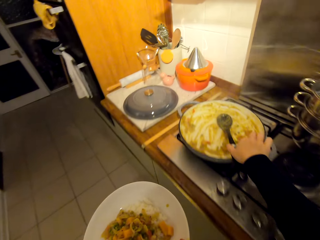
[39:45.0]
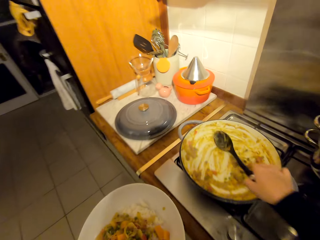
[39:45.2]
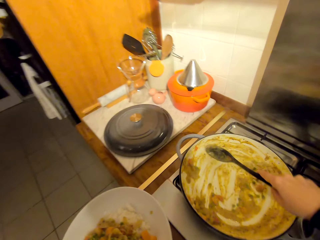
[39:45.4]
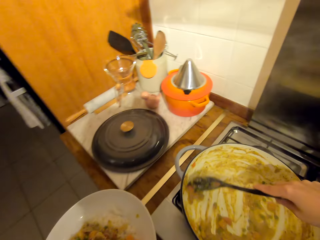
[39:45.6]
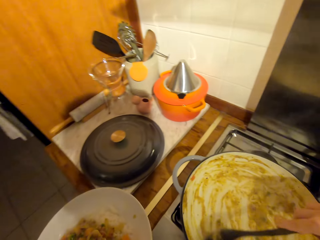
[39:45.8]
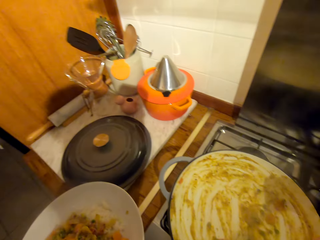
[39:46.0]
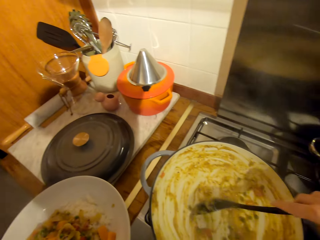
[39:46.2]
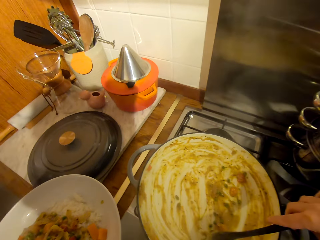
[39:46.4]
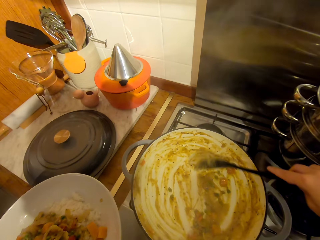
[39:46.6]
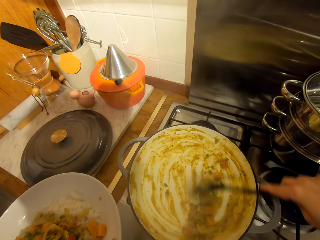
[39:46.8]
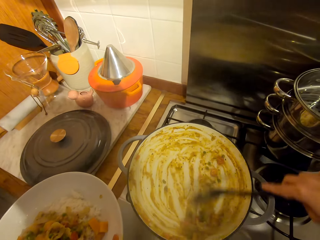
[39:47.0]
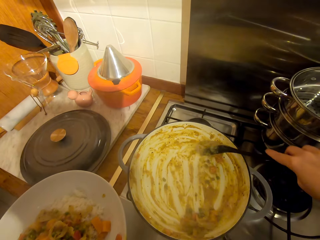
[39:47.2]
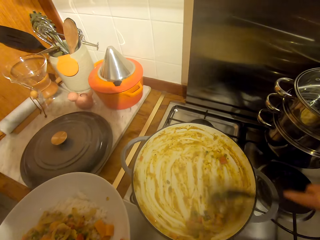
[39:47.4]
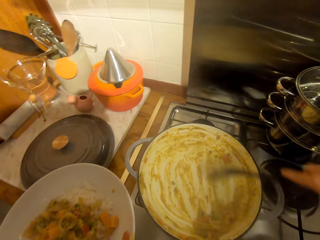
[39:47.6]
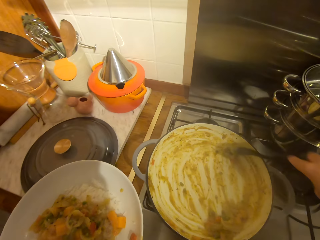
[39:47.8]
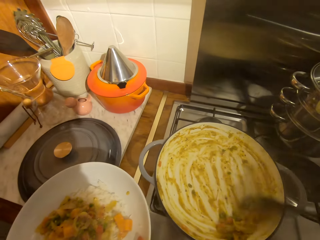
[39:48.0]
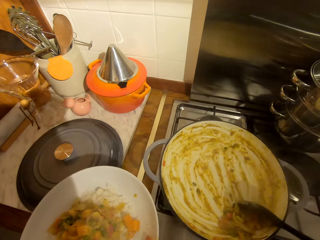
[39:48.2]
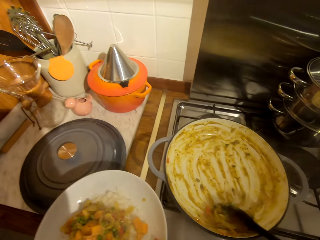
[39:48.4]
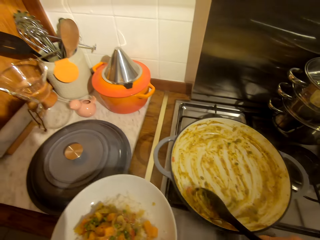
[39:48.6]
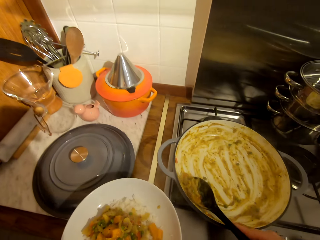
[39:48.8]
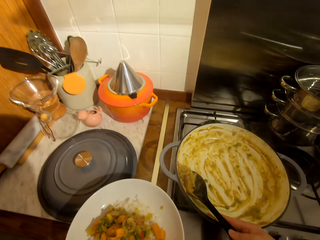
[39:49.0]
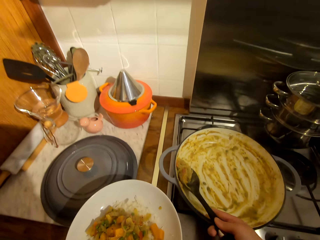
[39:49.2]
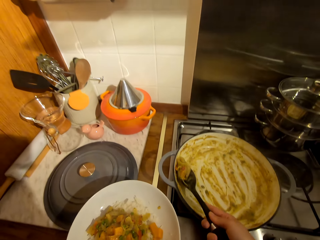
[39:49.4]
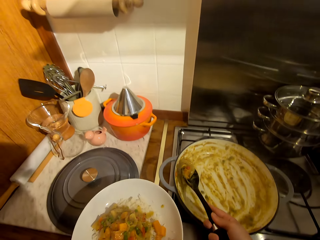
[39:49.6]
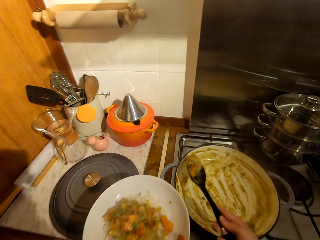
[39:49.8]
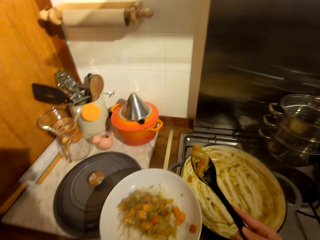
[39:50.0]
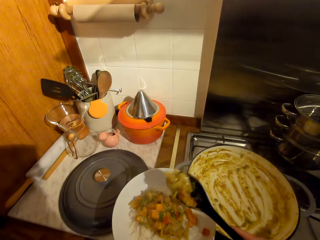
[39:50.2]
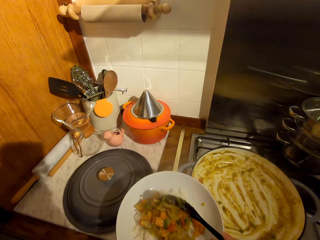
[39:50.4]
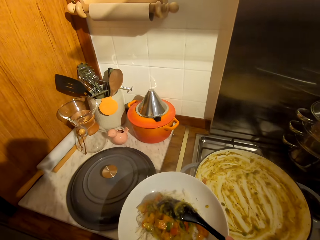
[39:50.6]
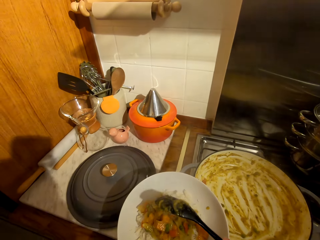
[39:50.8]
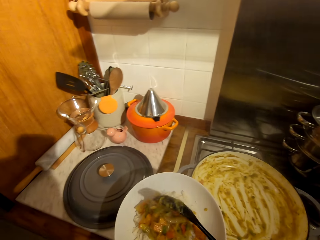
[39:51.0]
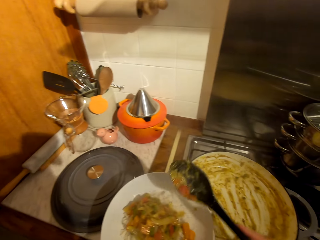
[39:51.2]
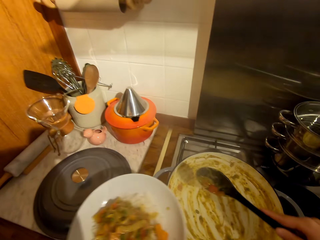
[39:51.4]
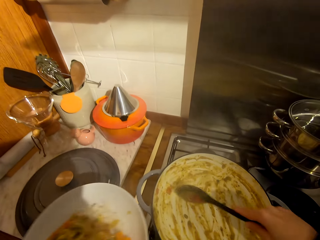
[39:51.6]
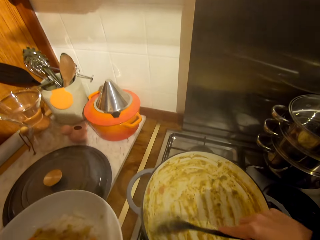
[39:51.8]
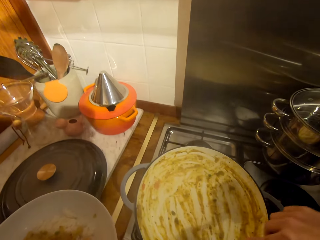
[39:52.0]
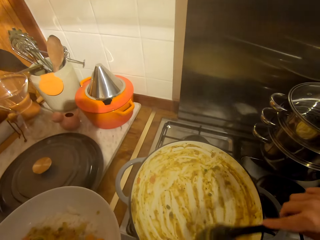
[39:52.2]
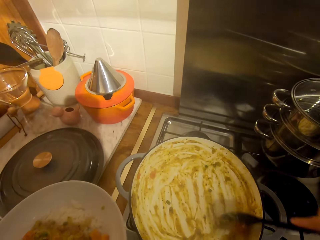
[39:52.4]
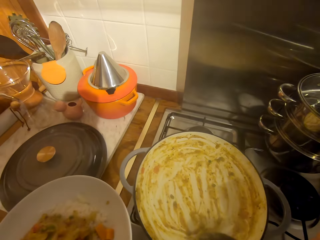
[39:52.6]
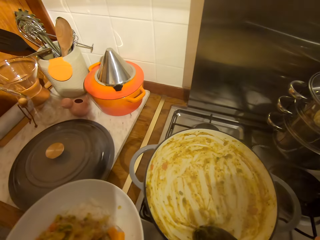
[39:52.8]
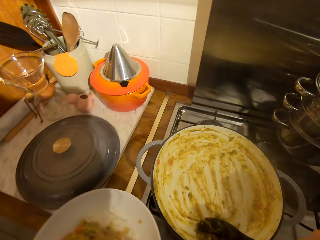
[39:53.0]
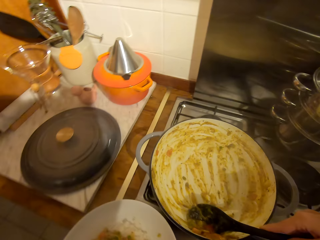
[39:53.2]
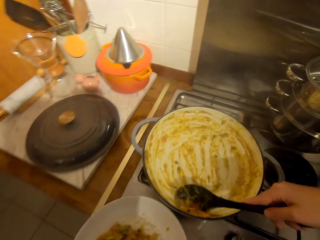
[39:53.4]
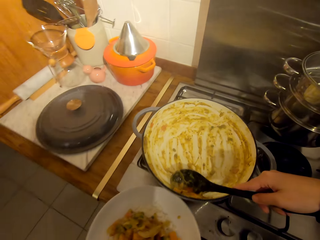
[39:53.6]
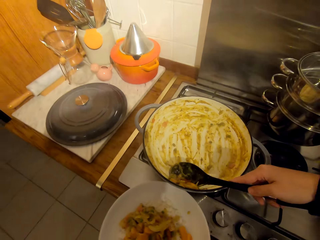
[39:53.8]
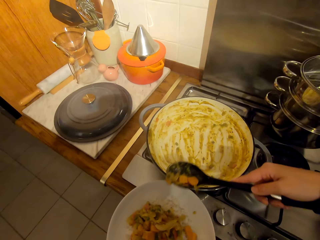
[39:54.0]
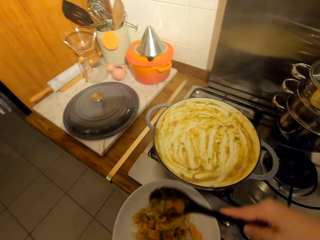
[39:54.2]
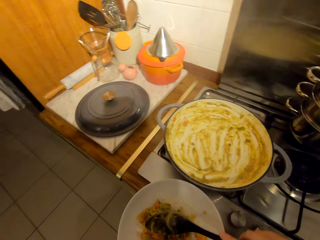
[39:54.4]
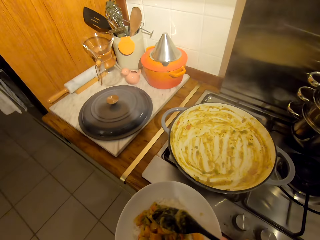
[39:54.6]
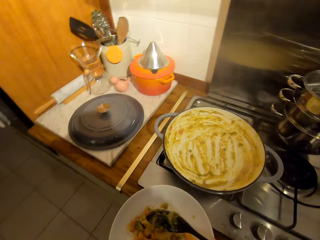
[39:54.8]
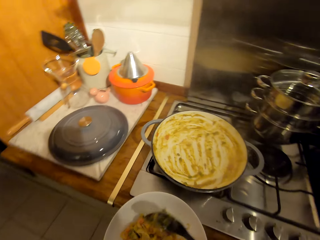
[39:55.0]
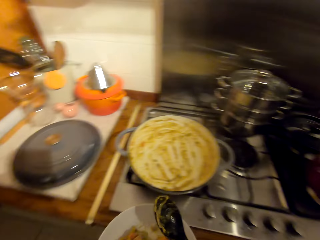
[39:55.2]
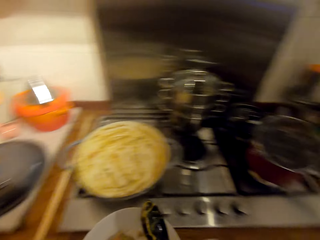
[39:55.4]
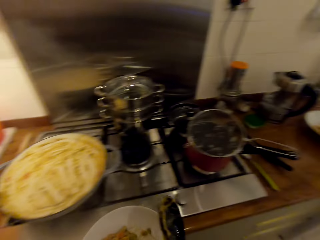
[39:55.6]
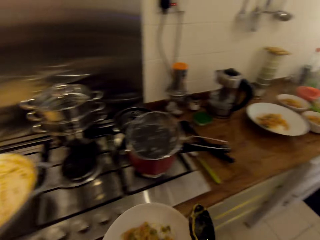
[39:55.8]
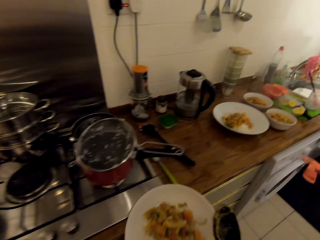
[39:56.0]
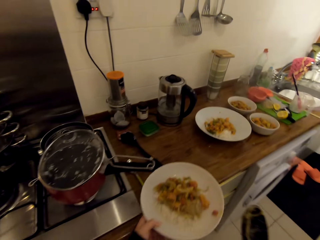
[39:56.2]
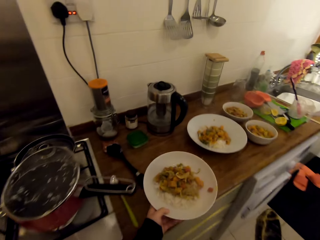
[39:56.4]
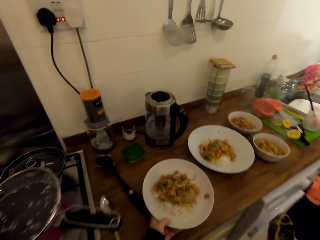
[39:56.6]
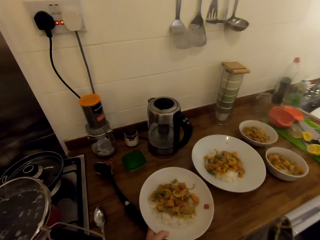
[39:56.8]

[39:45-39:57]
The camera wearer picks a wooden spoon from the cooking pot. They move the food with the wooden spoon in the cooking pot. They serve the carrot stew. They scoop the food with the wooden spoon. They put the food in the plate. They move the food with the wooden spoon in the cooking pot. They scoop the food with the wooden spoon. They put the food in the plate. They walk around the kitchen.

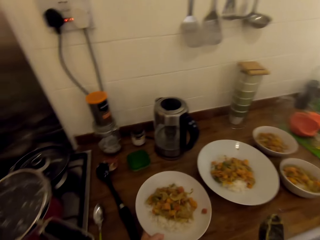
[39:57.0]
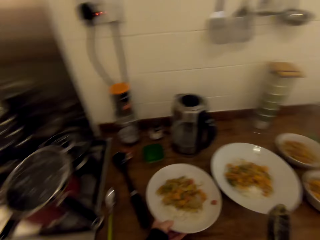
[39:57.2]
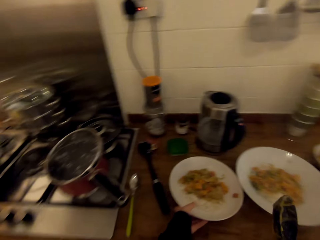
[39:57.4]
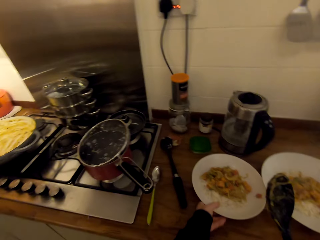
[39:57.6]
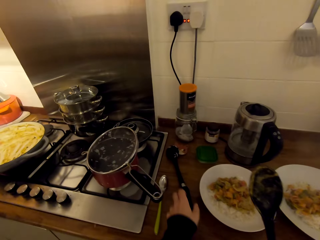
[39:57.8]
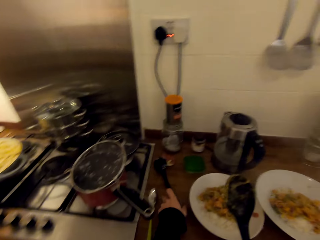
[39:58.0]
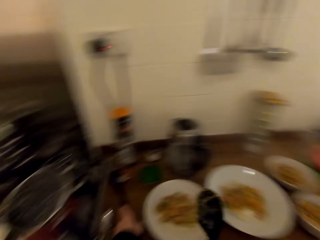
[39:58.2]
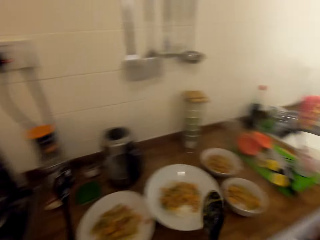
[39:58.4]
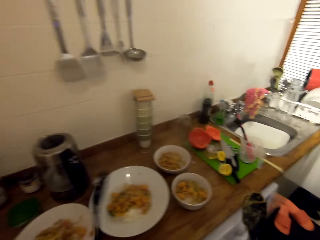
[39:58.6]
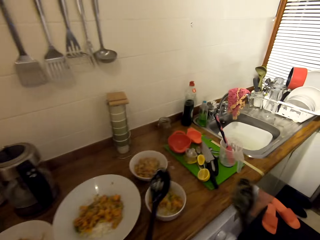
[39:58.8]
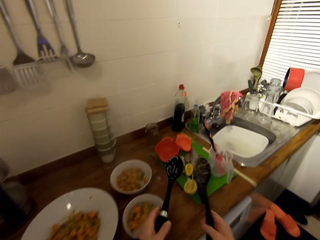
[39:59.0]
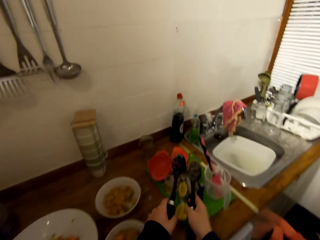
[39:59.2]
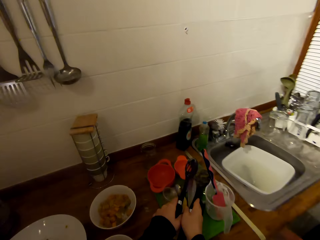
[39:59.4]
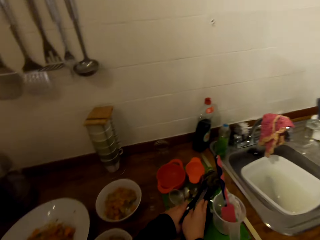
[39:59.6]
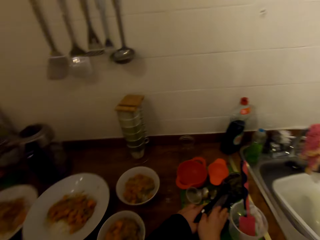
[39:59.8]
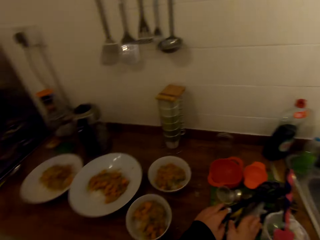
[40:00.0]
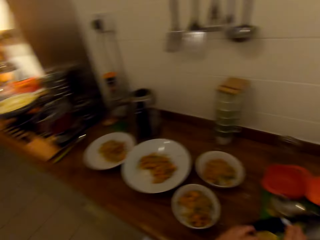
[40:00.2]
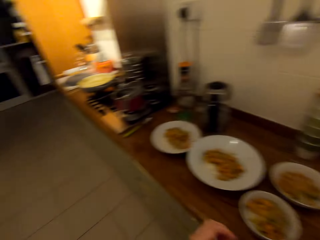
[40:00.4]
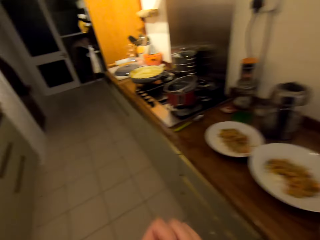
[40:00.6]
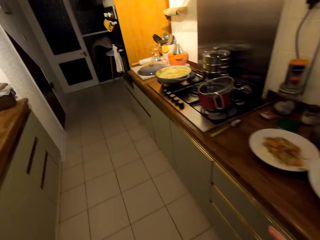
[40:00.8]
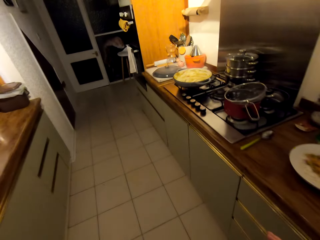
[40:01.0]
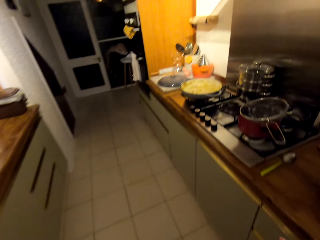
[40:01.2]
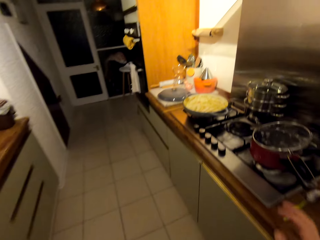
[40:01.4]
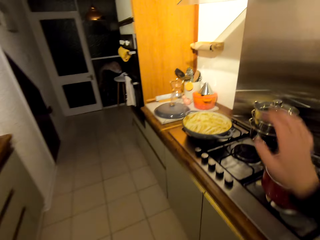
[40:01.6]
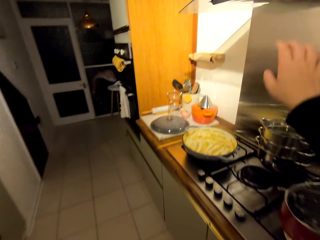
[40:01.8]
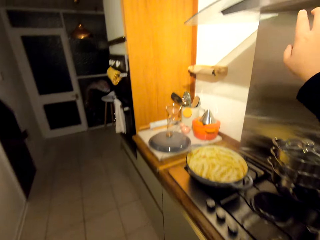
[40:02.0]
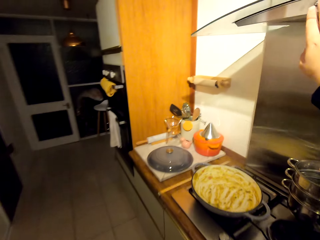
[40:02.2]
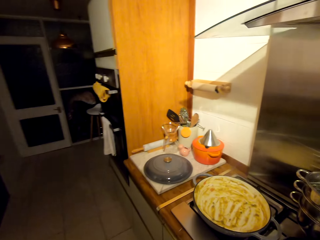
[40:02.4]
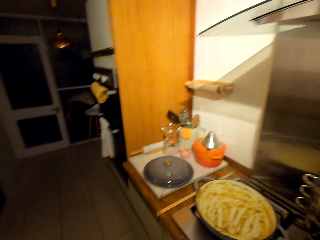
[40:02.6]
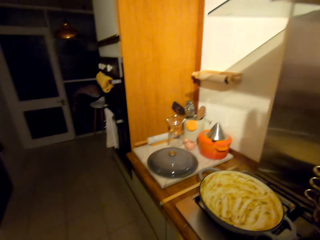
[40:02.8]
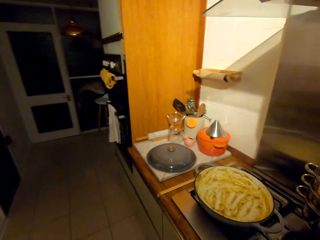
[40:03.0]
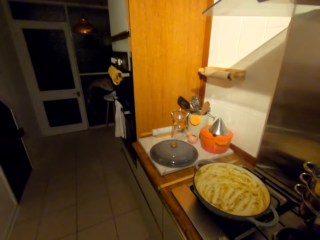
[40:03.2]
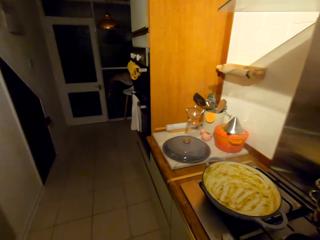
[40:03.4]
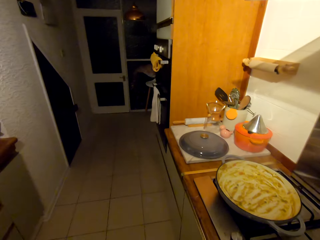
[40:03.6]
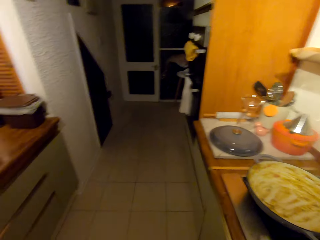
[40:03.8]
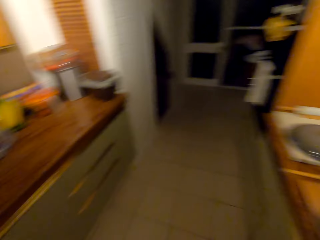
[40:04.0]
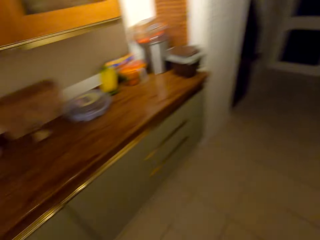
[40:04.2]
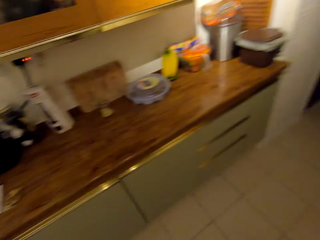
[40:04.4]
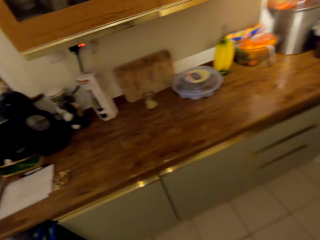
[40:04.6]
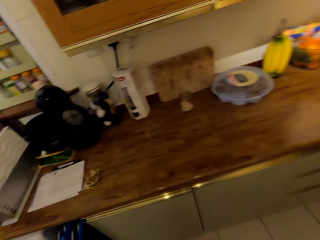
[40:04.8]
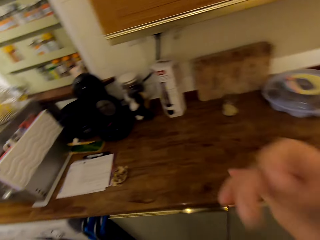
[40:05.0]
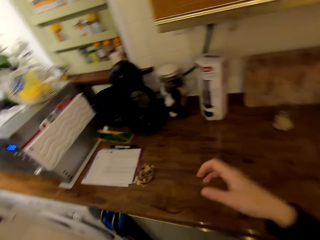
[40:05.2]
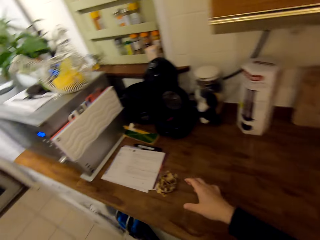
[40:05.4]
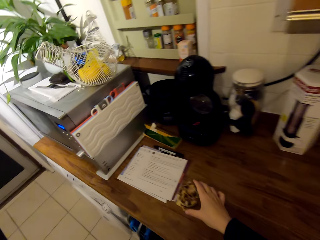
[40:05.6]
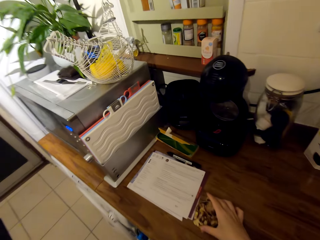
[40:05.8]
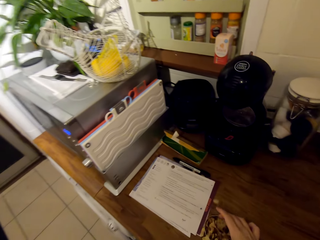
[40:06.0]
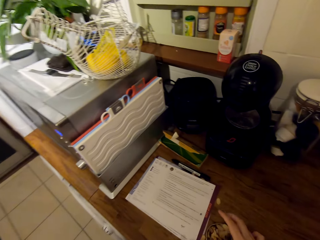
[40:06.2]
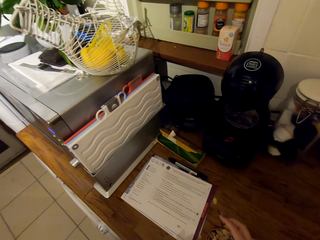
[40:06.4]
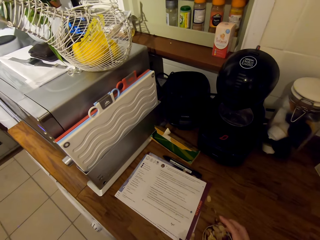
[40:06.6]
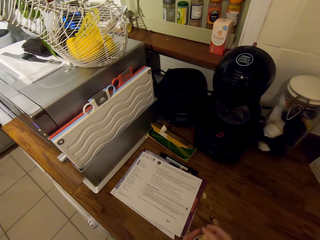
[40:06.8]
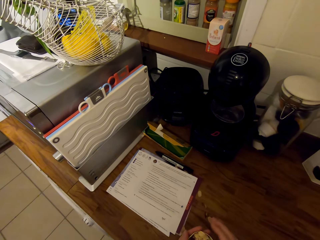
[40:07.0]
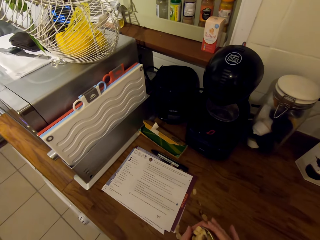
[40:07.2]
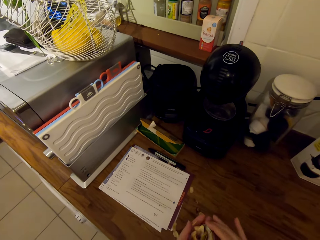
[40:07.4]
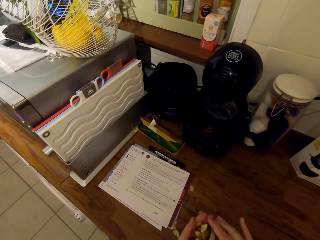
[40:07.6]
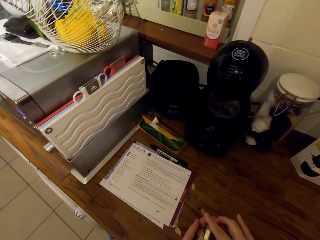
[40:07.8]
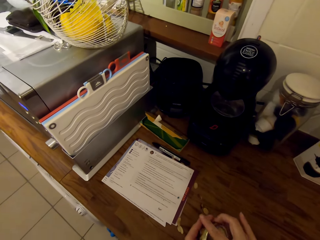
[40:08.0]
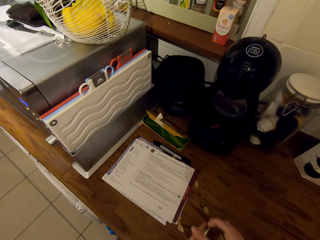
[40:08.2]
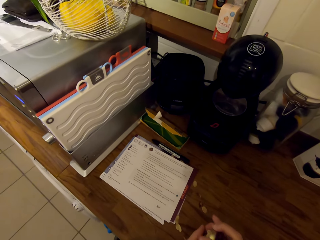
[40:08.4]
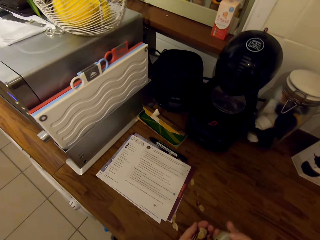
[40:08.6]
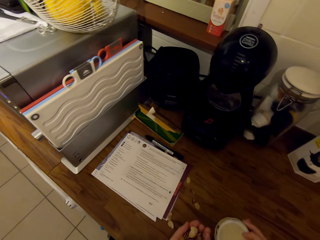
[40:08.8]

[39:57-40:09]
The camera wearer puts the plate of rice on the countertop. He picks the slotted serving spoon from the countertop and walks around the kitchen. He puts the serving spoons on the chopping board and walks around the kitchen. He presses the chimney hood button with his hand and walks around the kitchen. He picks a jar lid with peanuts or garlic pieces from the countertop. He holds the peanut with his left hand.
